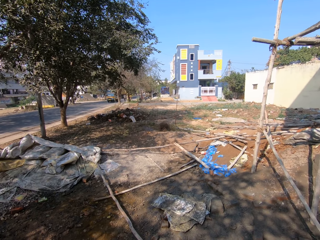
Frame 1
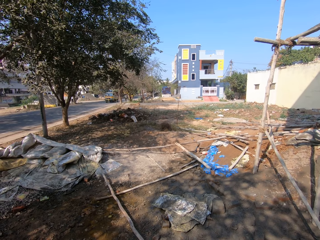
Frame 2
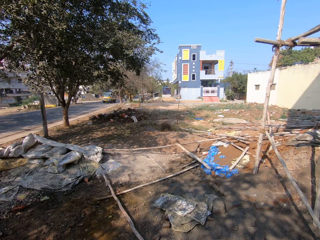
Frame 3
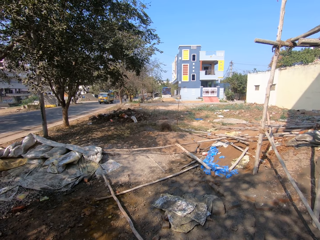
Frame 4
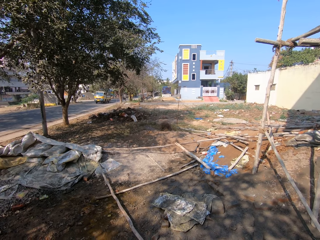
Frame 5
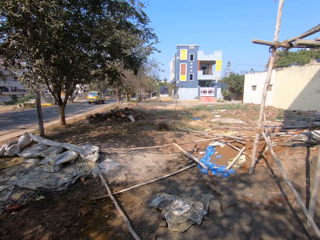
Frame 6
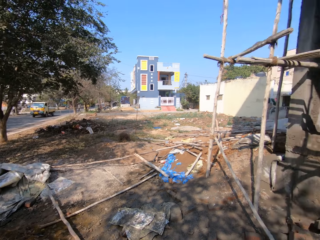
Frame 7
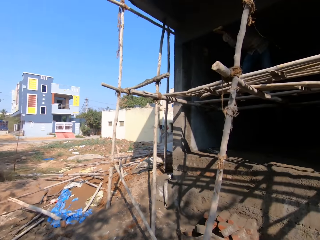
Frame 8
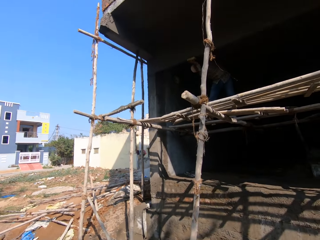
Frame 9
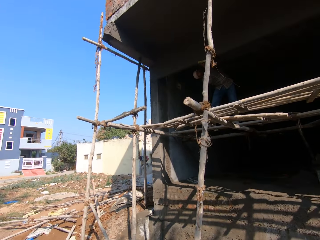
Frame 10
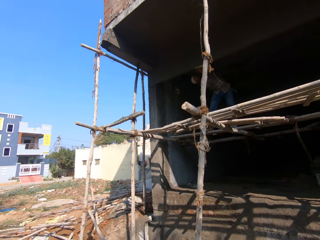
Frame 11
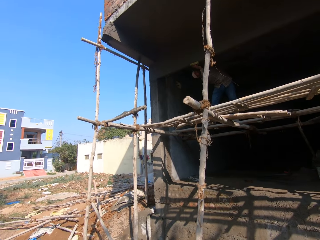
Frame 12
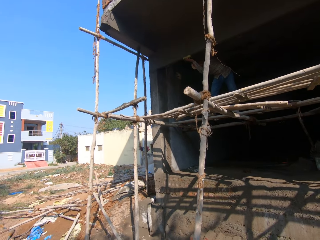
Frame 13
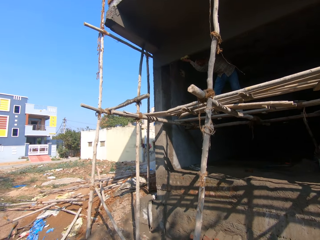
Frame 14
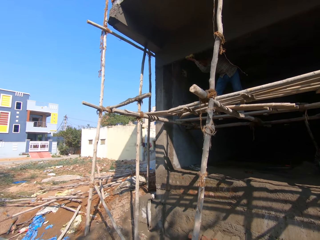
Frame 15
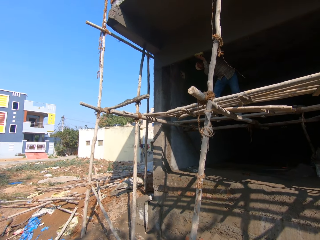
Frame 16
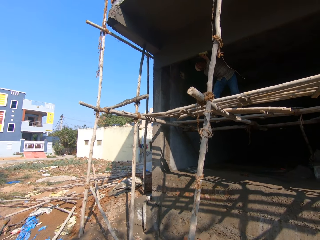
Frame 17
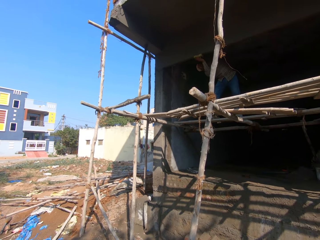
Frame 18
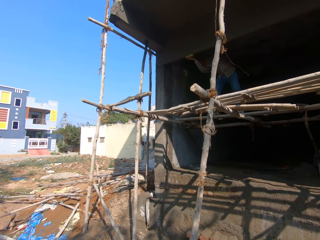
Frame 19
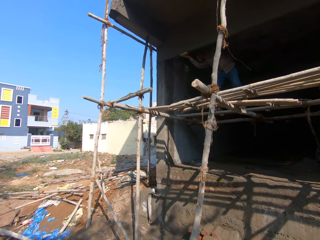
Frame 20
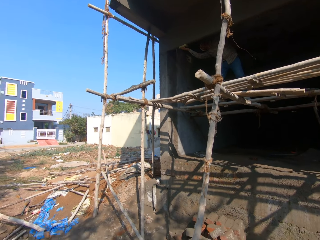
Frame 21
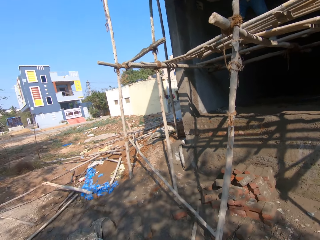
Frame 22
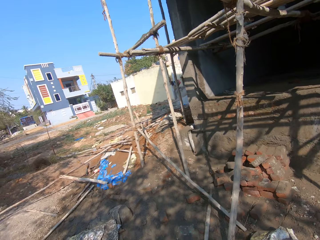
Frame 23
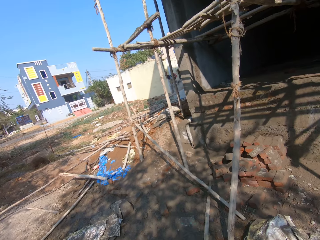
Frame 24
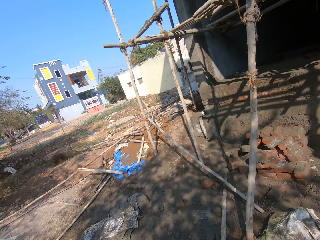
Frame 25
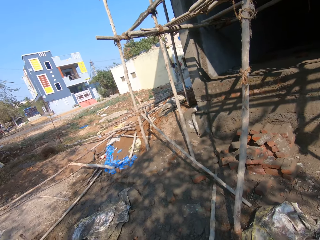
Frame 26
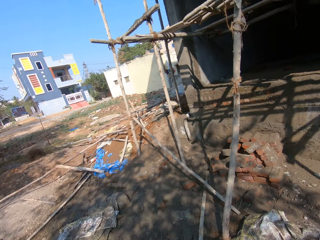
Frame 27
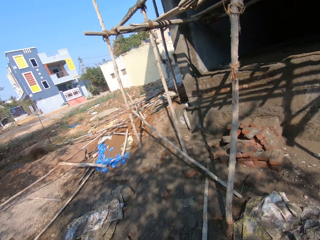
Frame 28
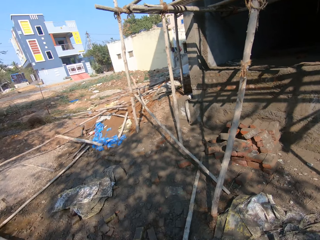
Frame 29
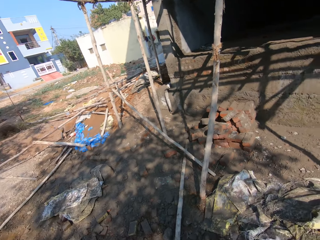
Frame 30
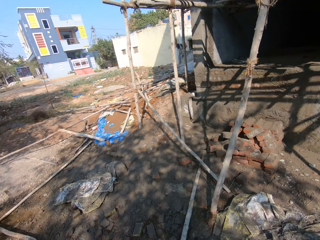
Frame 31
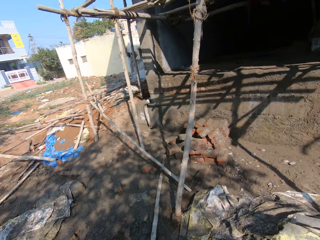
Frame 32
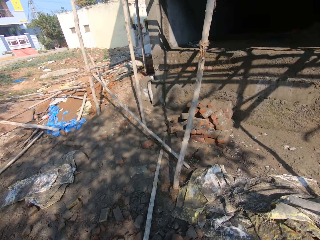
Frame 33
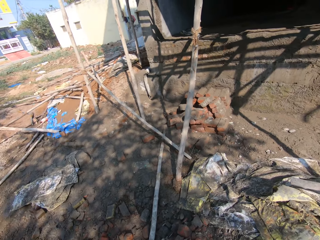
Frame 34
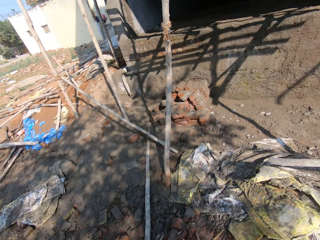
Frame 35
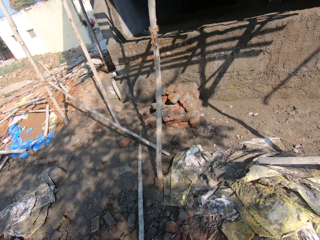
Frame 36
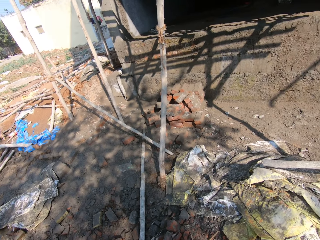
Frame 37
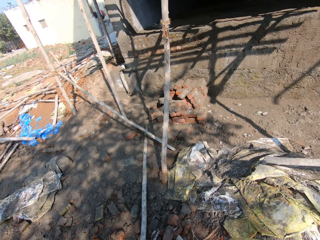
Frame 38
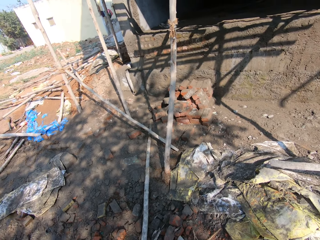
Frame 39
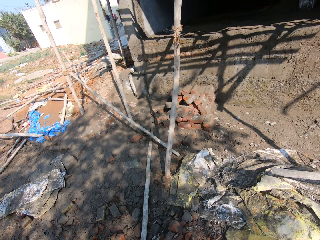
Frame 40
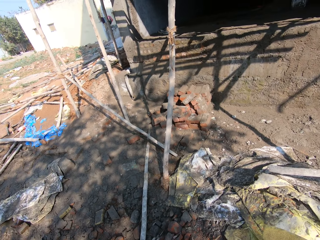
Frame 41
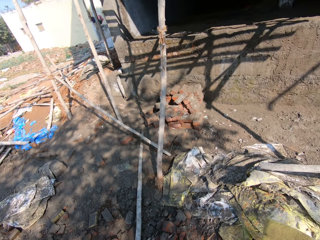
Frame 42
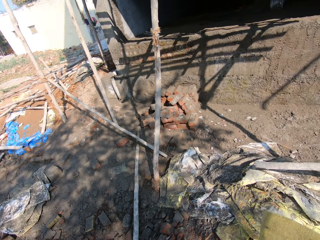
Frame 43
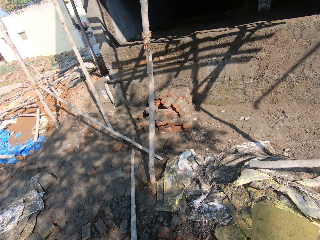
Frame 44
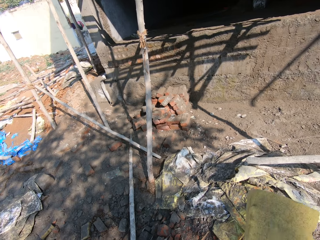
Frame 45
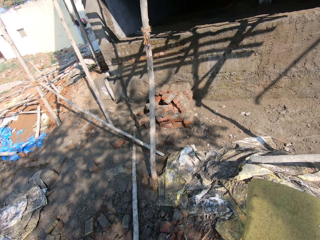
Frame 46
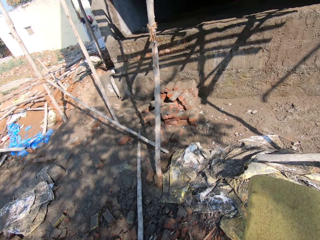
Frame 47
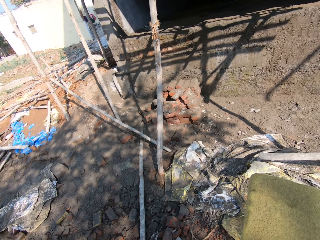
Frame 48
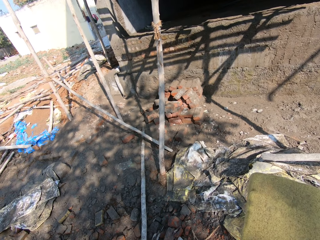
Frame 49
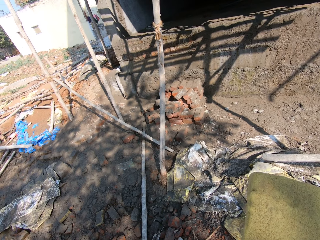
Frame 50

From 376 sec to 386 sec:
A man plasters a wall. The camera wearer looks around a construction site.

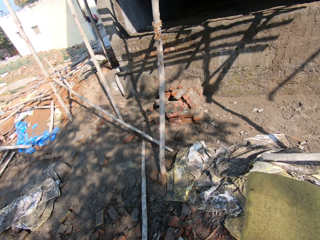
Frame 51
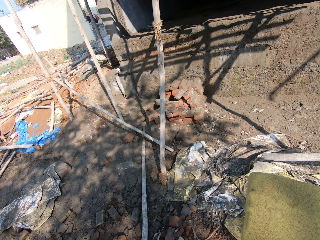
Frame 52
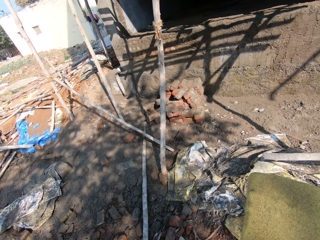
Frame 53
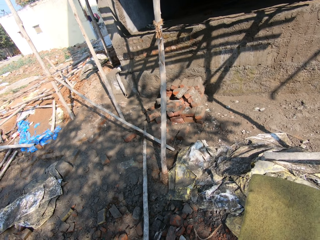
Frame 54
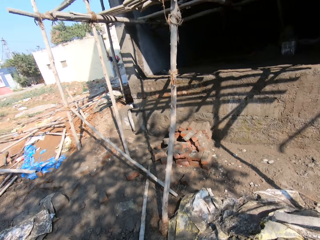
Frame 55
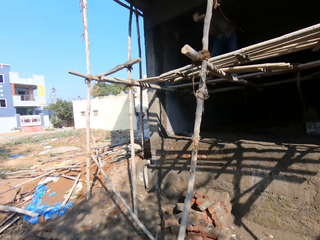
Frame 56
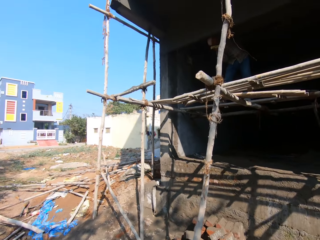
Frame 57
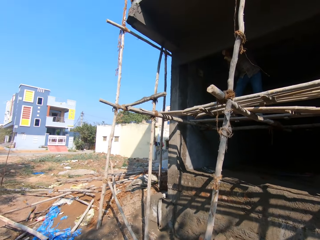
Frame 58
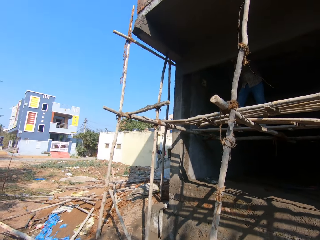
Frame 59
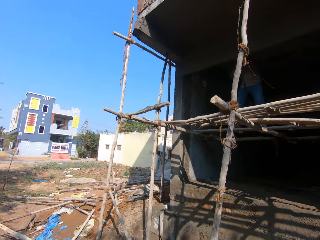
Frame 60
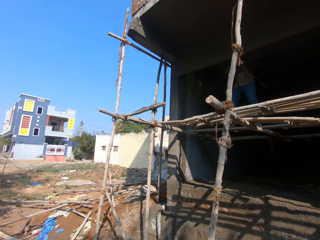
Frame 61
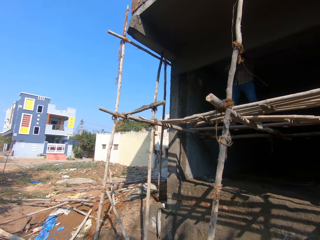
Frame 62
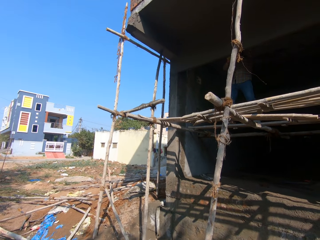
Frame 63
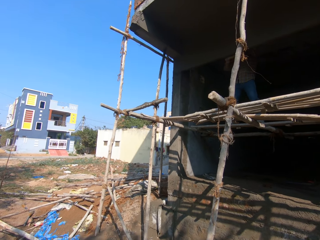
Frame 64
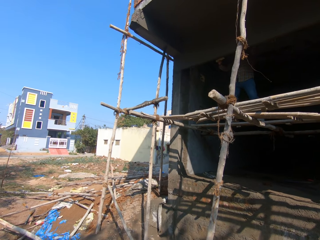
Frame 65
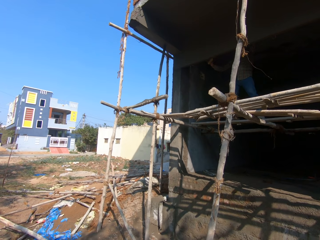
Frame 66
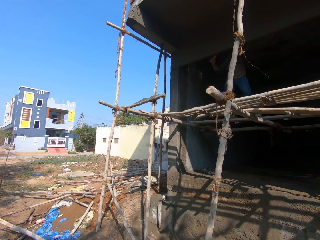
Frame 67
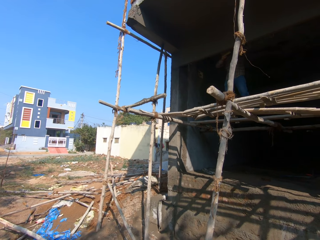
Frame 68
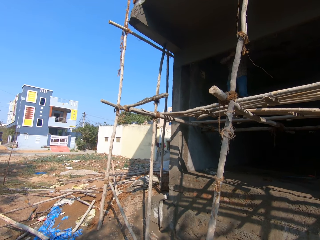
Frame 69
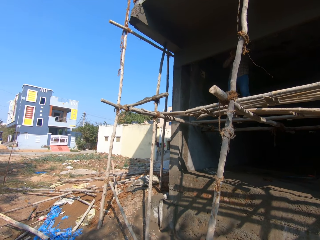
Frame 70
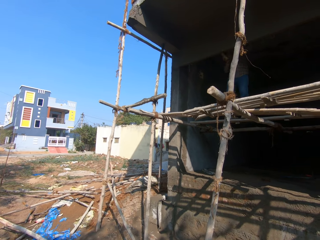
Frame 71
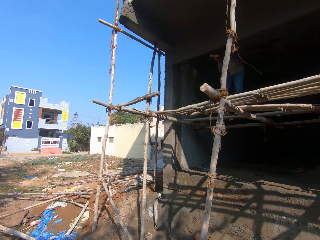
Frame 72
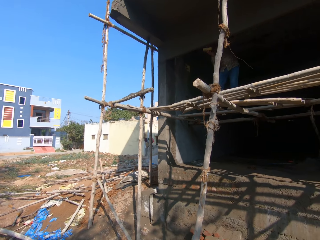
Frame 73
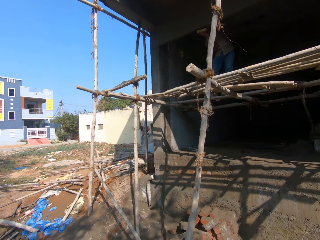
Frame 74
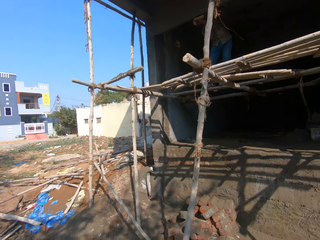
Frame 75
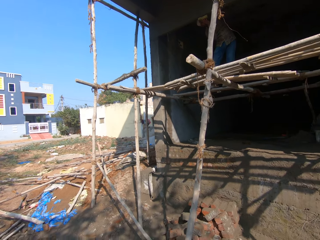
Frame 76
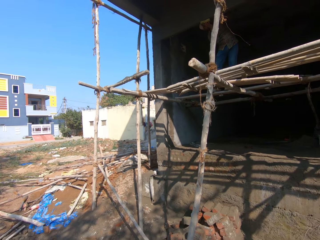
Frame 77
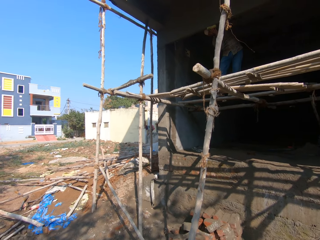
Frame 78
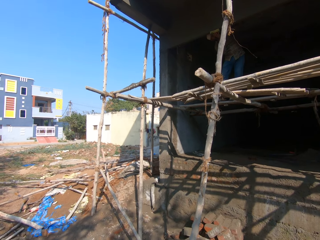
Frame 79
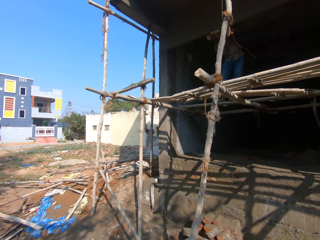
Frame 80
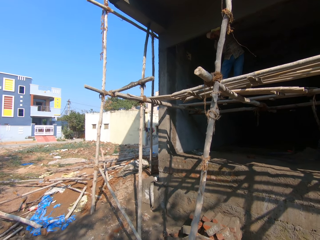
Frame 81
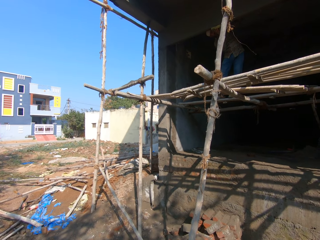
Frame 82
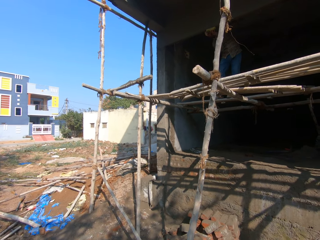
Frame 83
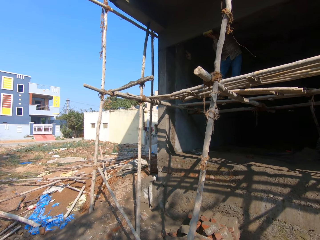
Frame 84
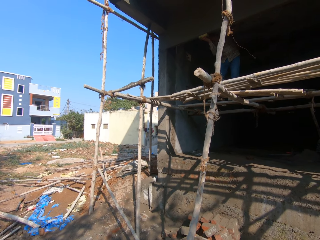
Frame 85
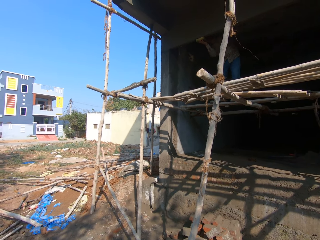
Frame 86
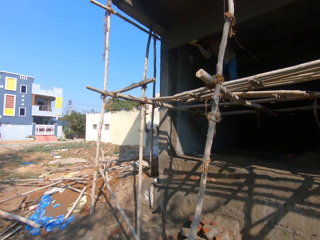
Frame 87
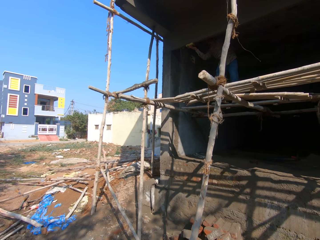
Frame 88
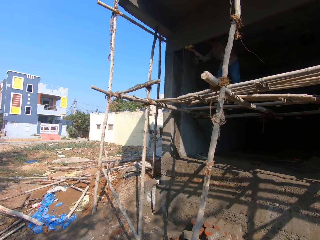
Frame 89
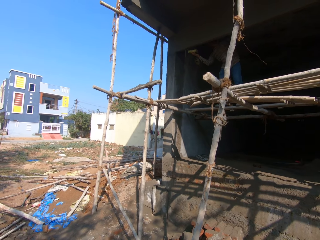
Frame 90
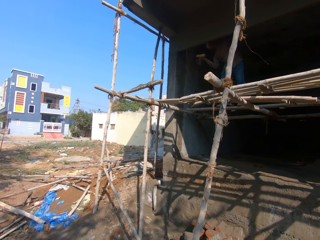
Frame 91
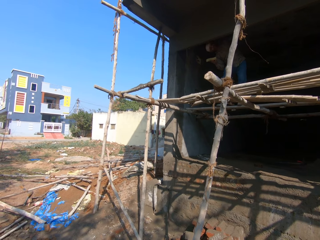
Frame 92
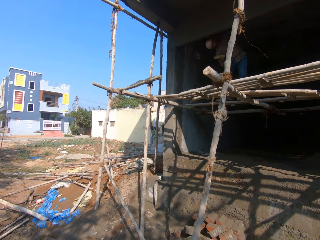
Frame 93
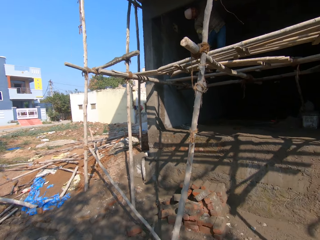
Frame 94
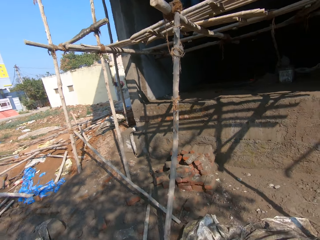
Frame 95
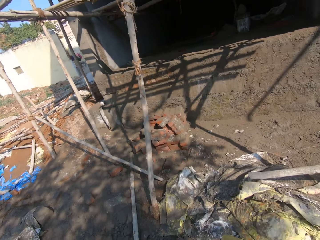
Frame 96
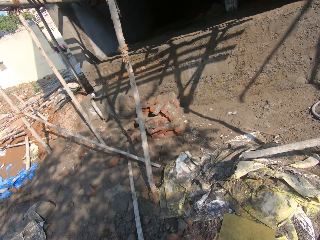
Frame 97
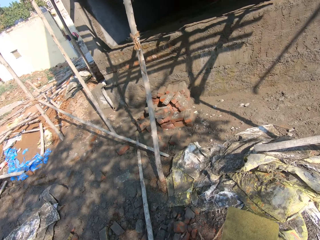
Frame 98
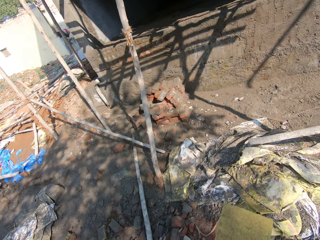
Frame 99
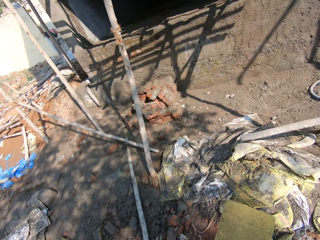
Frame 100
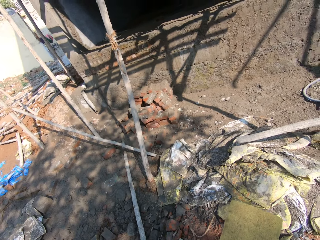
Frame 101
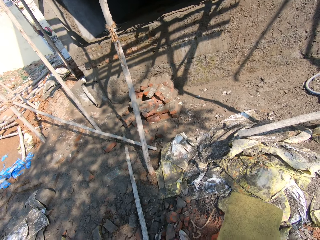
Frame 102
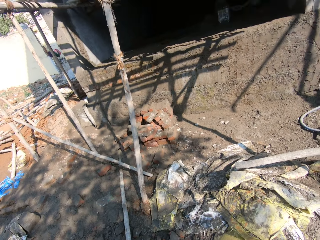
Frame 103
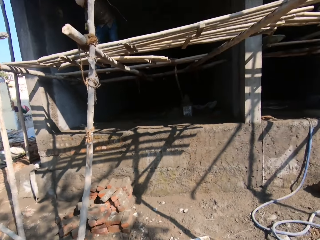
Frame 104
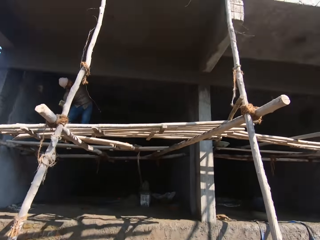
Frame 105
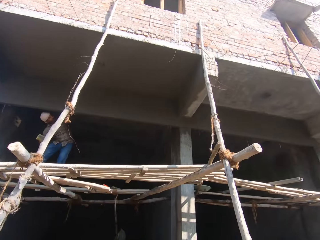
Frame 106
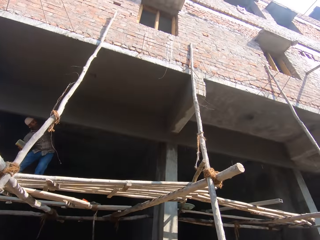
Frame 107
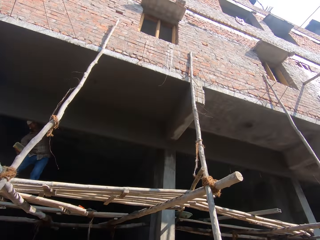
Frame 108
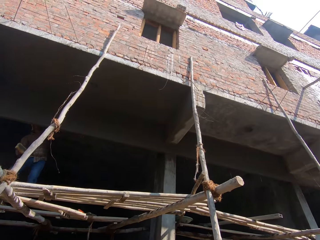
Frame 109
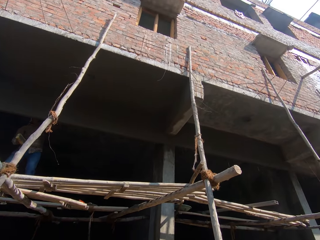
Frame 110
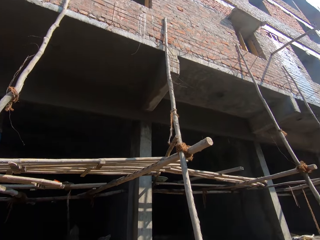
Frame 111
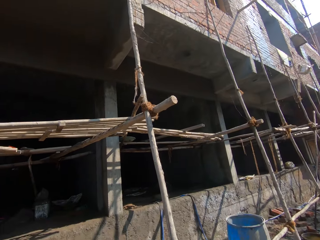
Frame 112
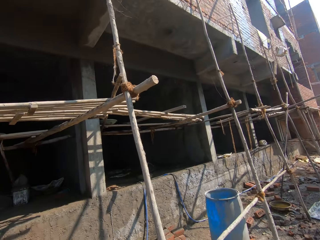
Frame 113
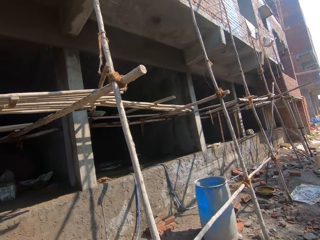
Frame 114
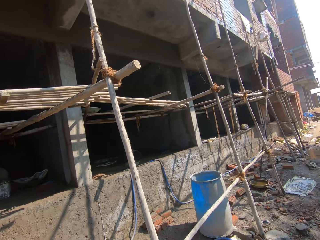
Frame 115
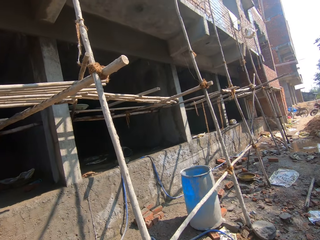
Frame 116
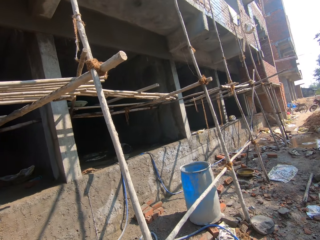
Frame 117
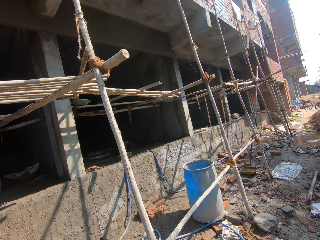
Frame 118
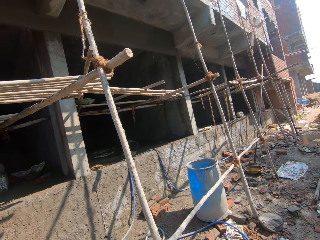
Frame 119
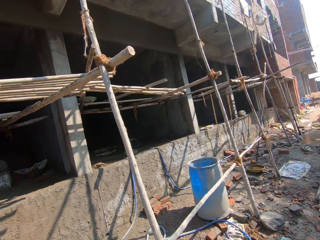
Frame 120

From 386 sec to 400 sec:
A man plasters a wall. The camera wearer looks around a construction site. The man plasters the wall. The camera wearer looks around the construction site.
